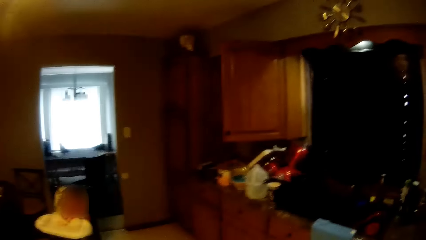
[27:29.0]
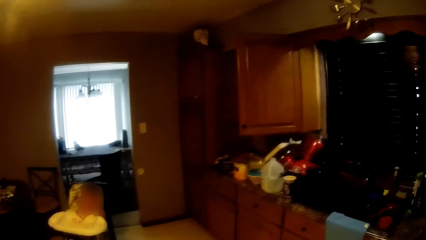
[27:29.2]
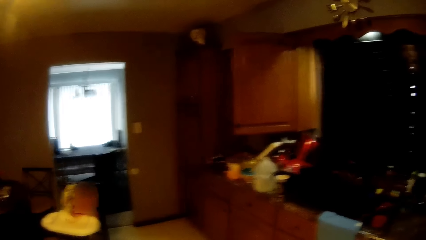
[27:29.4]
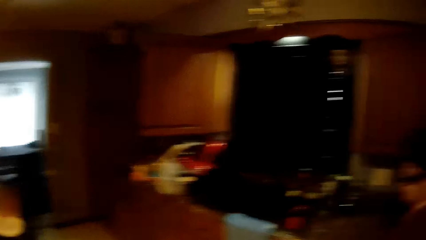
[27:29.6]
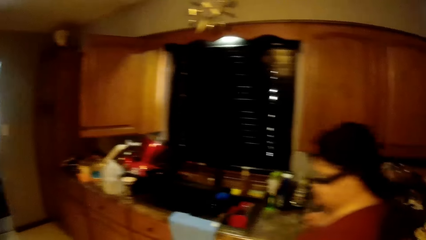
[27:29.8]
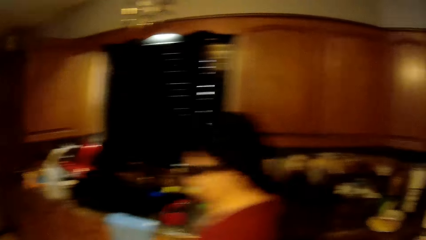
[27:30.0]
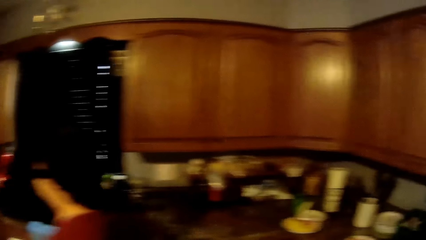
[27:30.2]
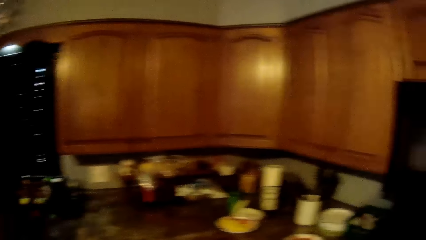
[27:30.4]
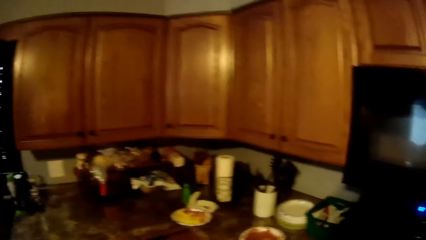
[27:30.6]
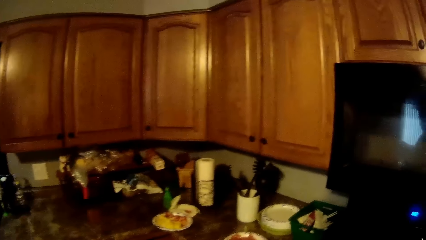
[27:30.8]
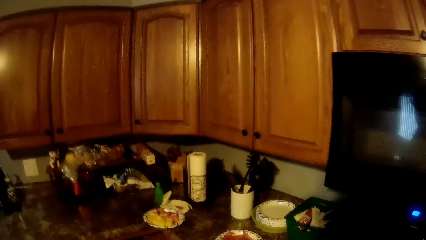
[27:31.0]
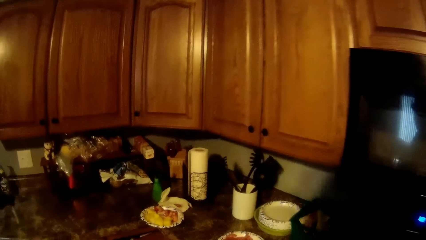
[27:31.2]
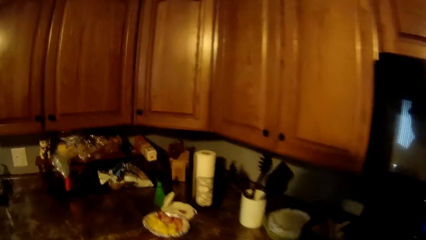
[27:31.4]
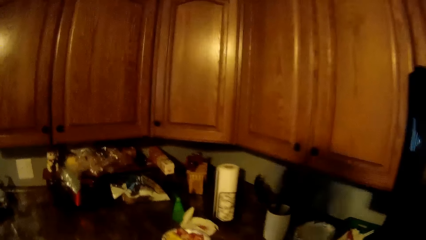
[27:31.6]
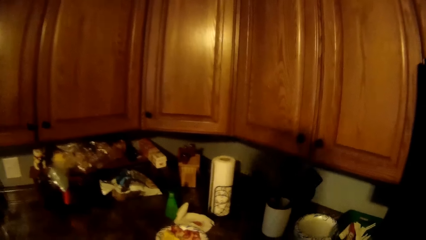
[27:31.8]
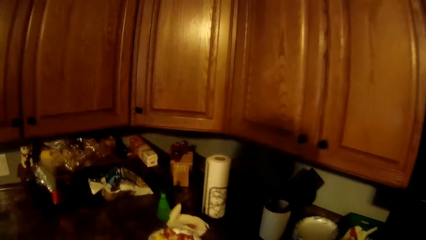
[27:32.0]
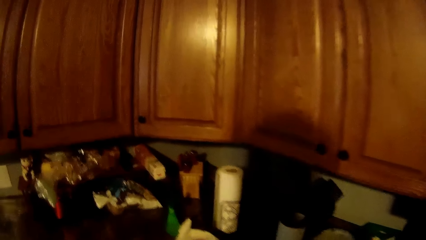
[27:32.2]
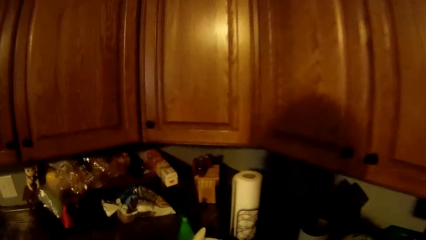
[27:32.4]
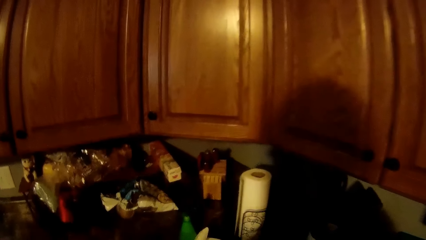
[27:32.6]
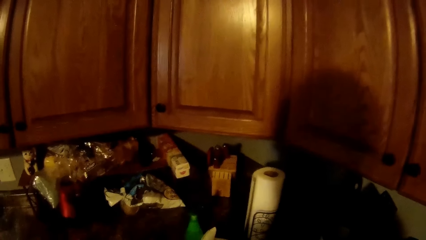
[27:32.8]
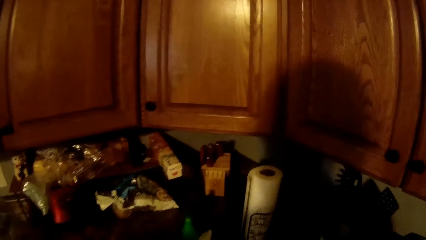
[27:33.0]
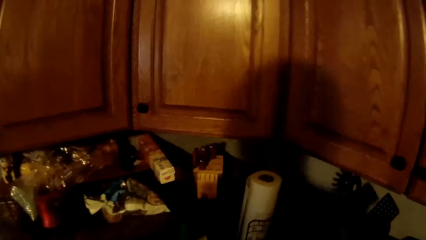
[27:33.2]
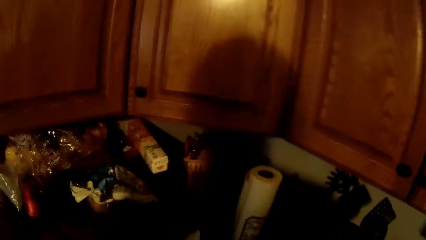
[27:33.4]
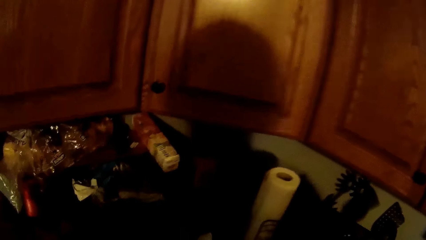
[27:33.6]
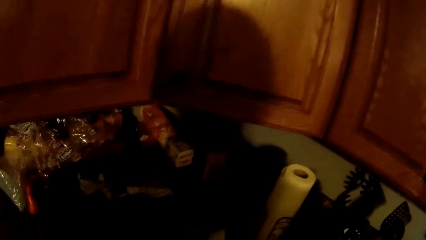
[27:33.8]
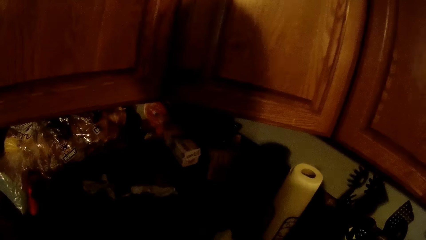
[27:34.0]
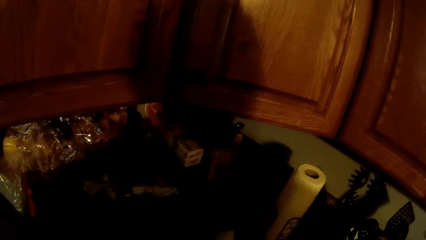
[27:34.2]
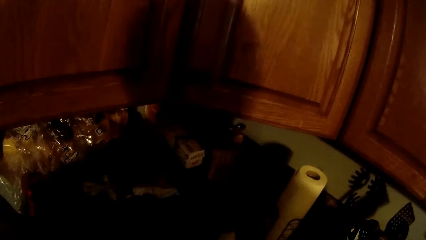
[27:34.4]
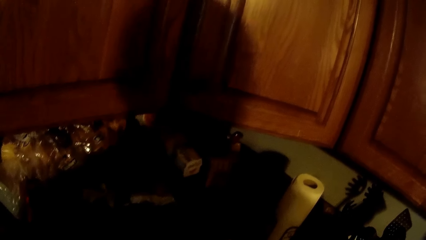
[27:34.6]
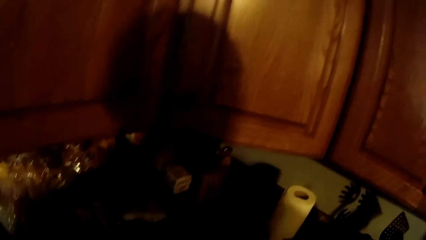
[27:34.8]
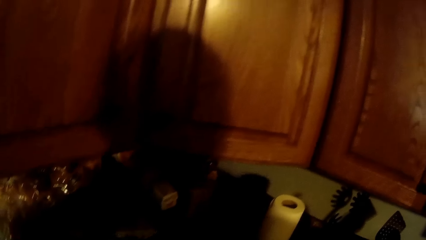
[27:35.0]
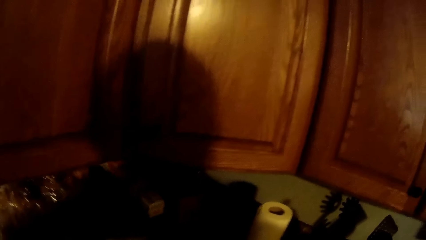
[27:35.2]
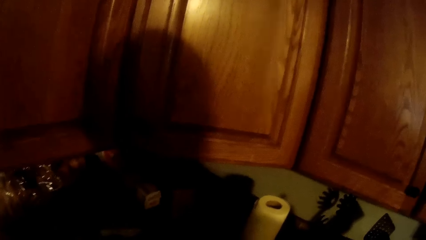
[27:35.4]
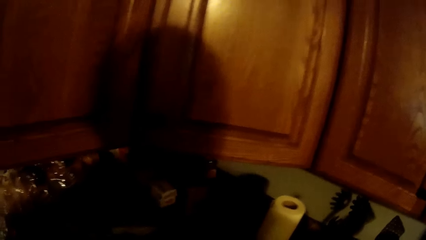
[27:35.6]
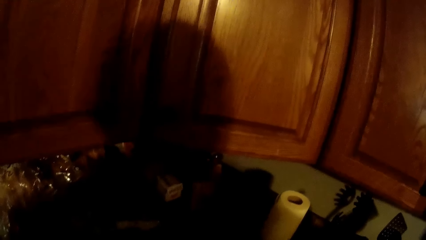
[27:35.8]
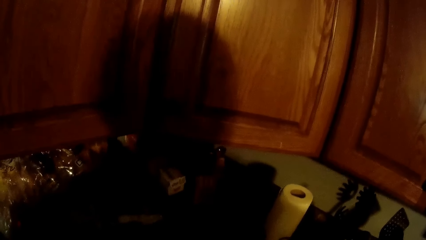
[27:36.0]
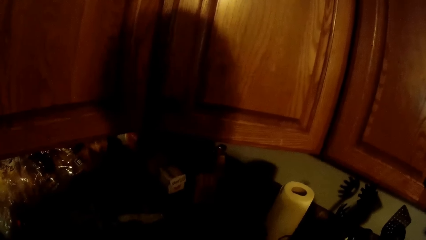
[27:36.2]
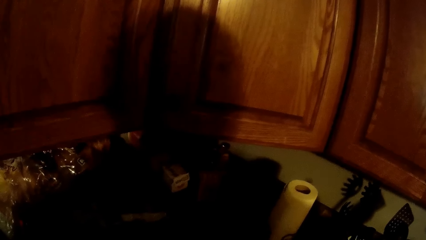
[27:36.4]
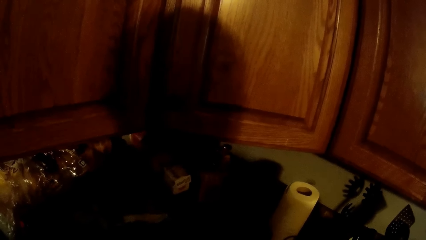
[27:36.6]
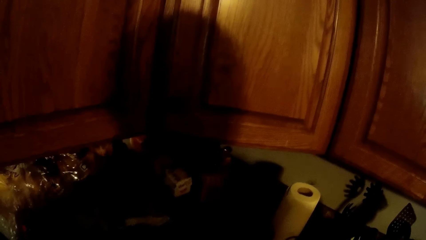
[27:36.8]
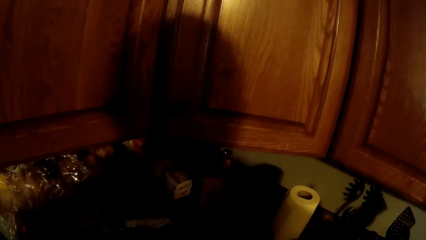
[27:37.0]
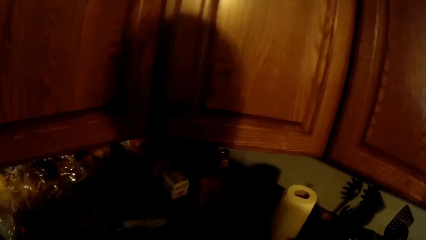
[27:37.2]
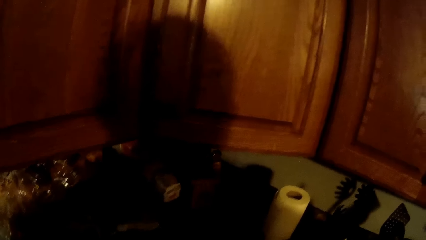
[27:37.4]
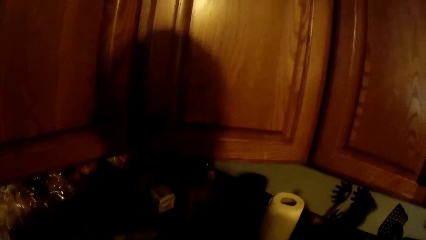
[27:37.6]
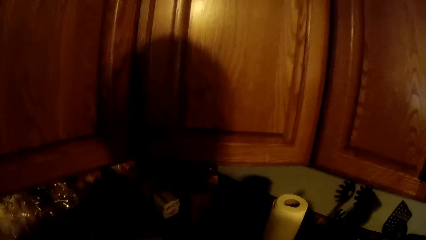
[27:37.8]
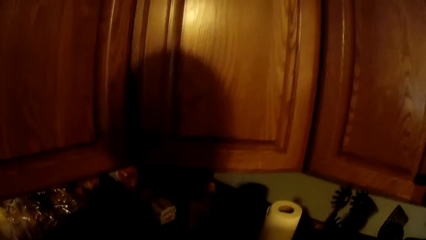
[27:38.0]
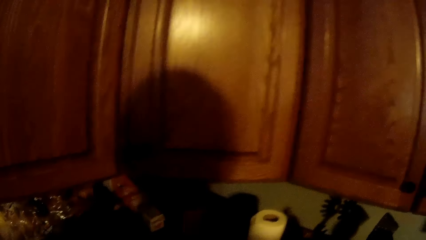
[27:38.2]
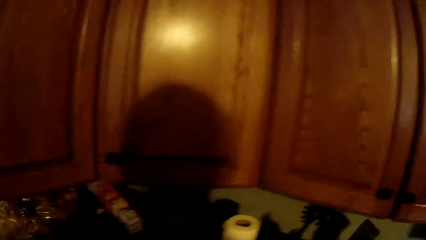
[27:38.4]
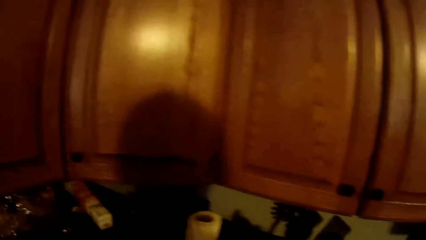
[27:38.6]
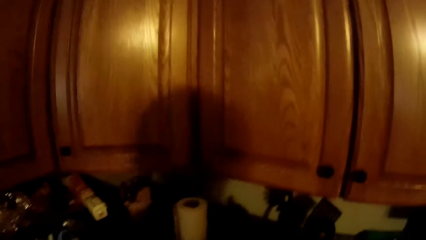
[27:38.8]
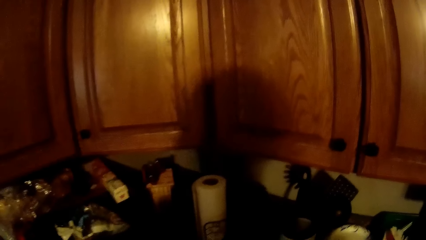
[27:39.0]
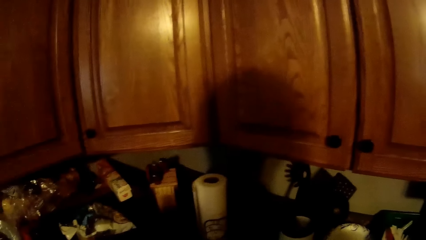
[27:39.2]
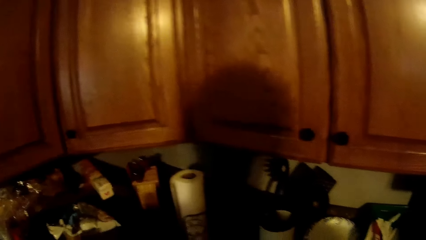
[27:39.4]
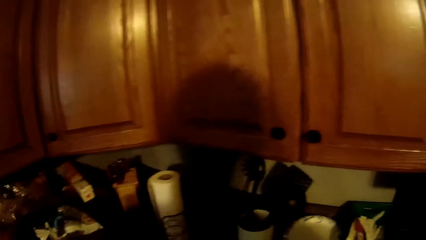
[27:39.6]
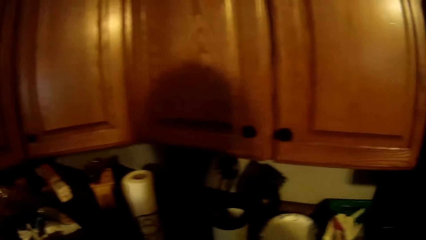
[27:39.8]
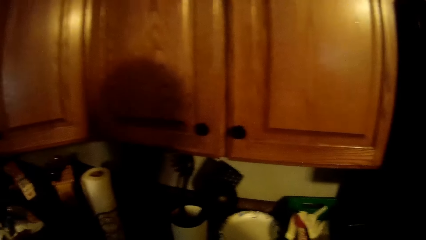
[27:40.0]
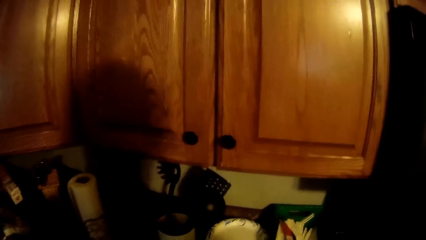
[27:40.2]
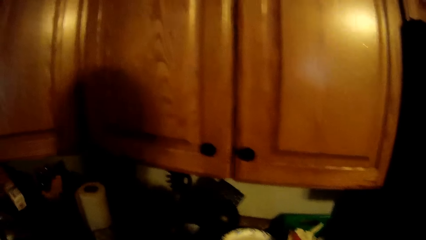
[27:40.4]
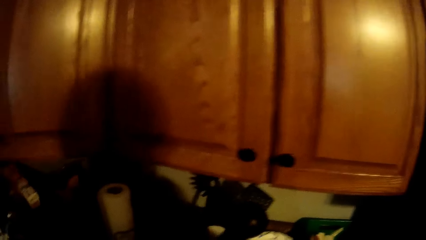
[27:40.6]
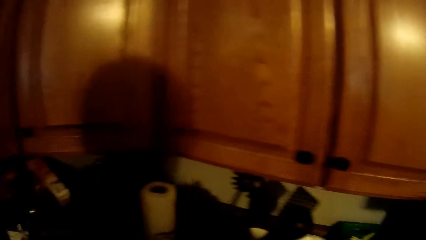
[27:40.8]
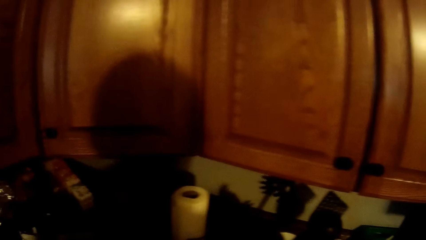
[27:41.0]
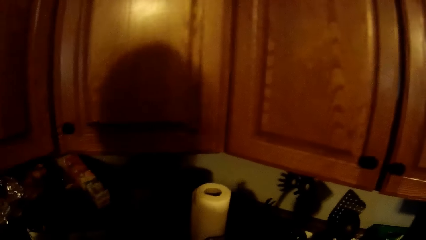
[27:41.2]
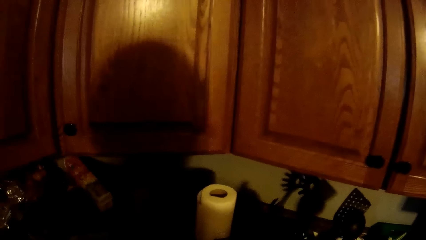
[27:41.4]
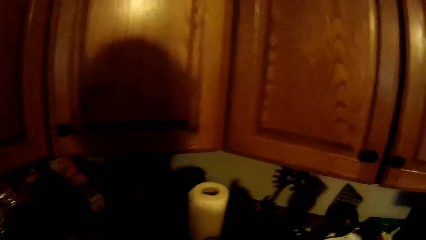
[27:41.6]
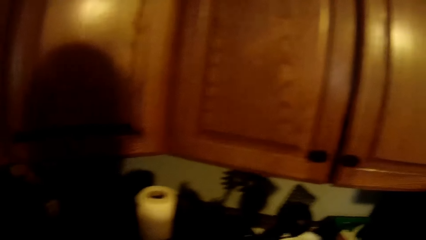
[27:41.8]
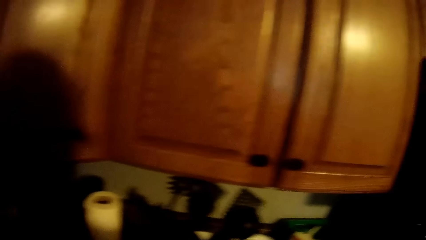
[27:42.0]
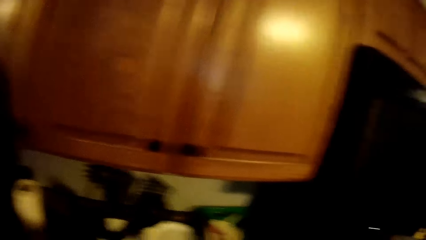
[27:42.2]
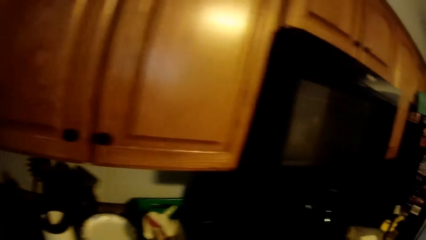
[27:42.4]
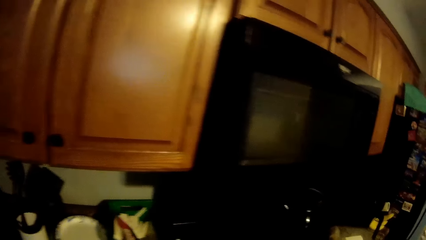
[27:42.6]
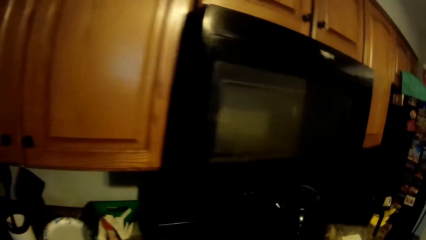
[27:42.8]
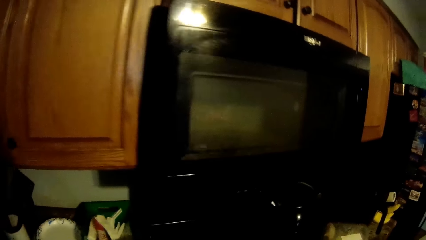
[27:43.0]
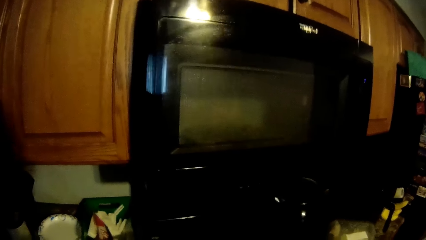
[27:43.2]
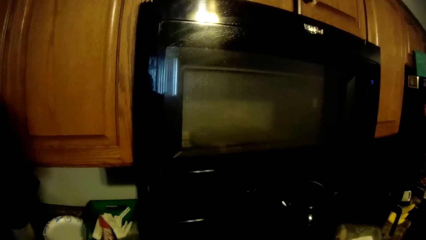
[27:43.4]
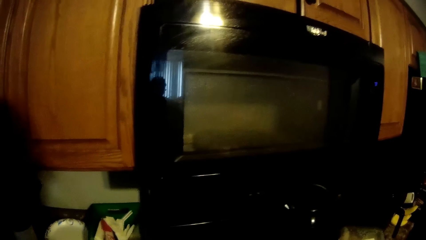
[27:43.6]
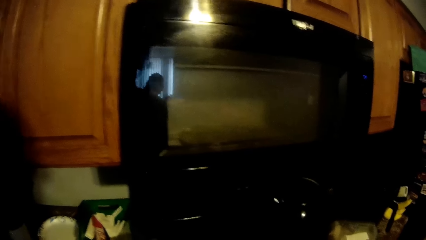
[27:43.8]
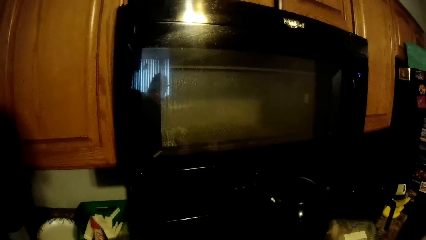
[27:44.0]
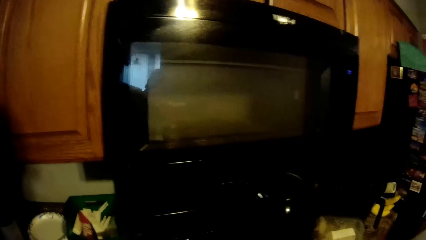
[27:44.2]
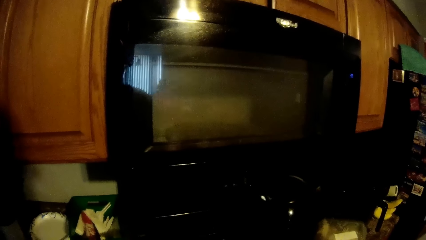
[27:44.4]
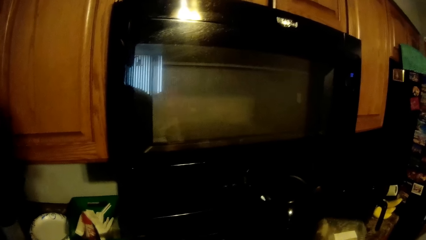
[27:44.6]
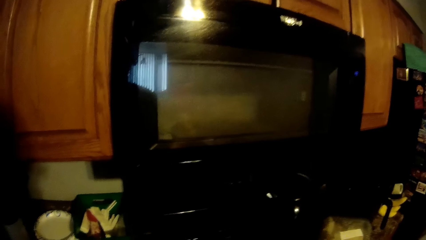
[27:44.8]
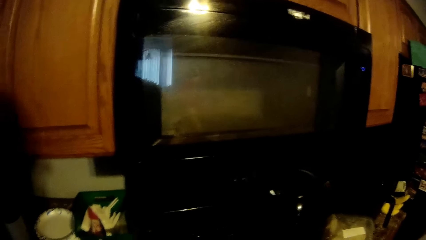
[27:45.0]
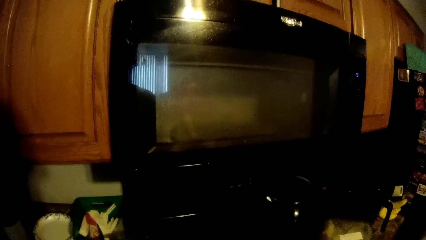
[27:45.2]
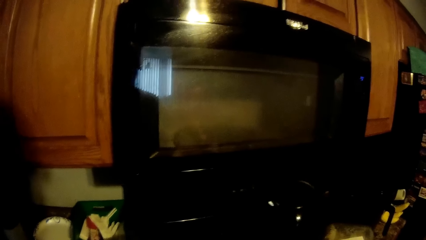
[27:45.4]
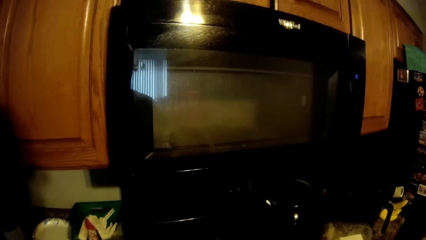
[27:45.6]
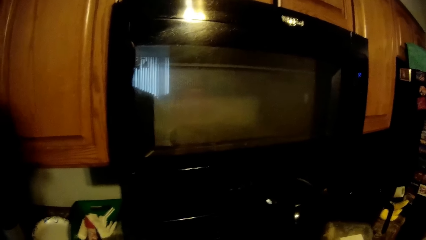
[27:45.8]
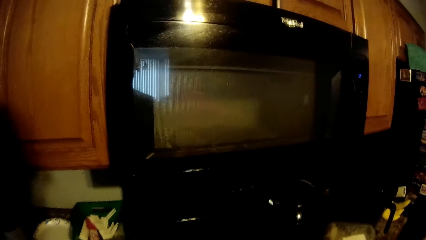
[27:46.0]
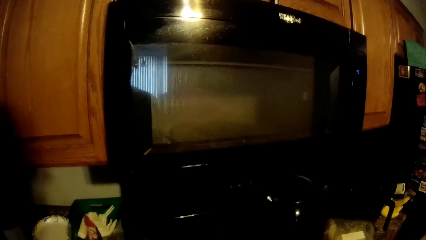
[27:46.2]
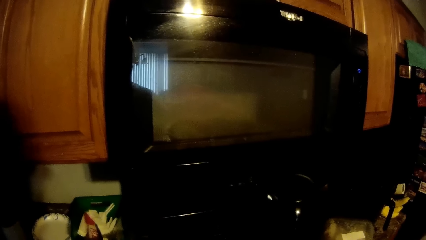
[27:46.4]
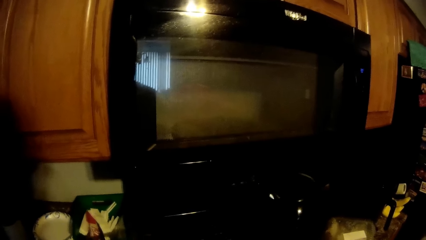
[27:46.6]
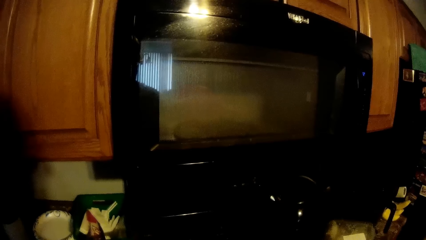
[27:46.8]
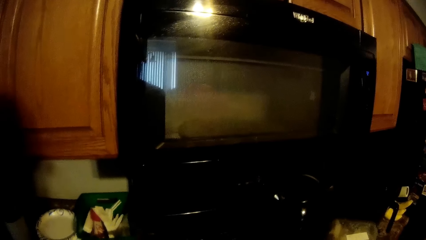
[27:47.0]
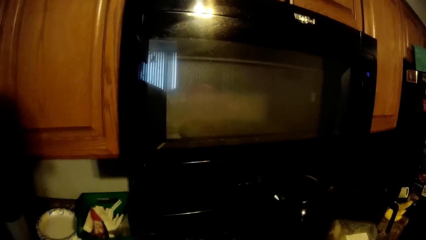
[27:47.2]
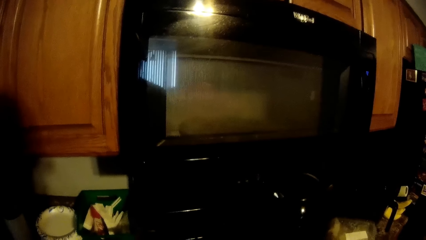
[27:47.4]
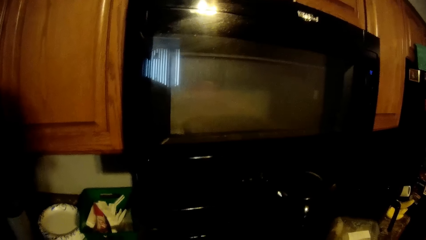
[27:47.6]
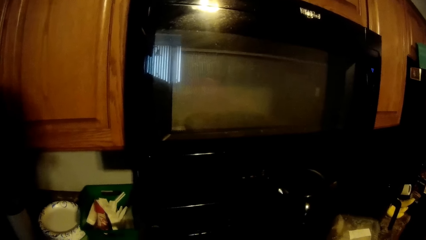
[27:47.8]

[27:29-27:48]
The camera wearer looks around repeatedly. They move forward. They look around repeatedly. They walk around. They walk around again. They look at the television.
